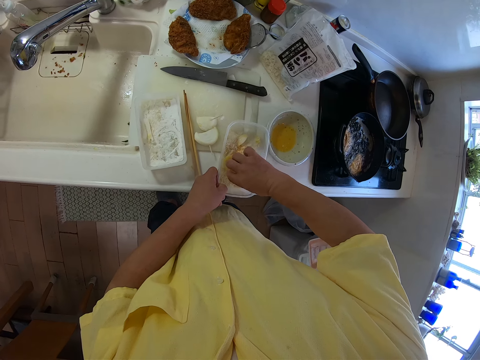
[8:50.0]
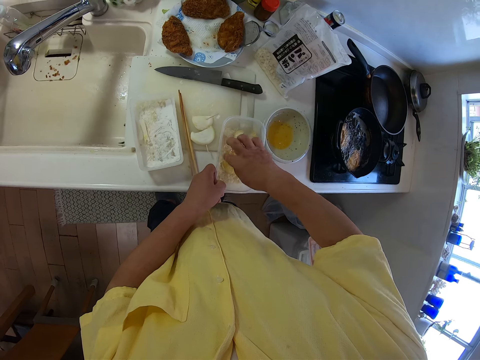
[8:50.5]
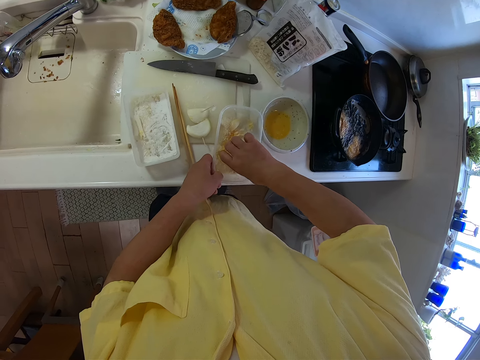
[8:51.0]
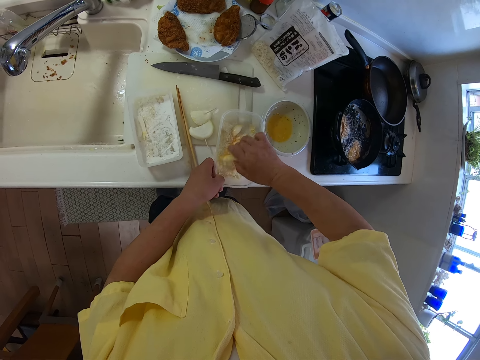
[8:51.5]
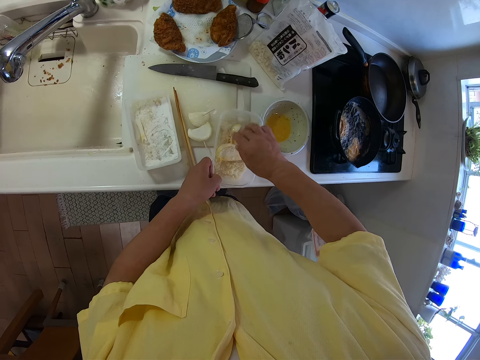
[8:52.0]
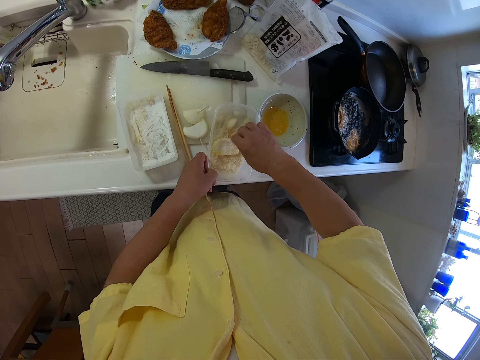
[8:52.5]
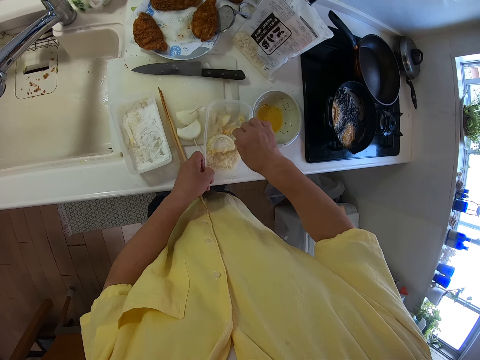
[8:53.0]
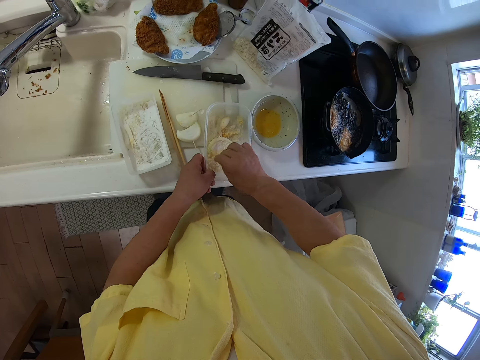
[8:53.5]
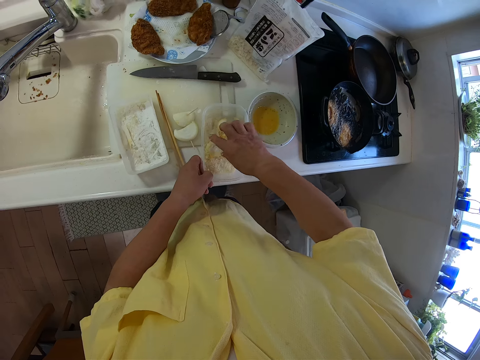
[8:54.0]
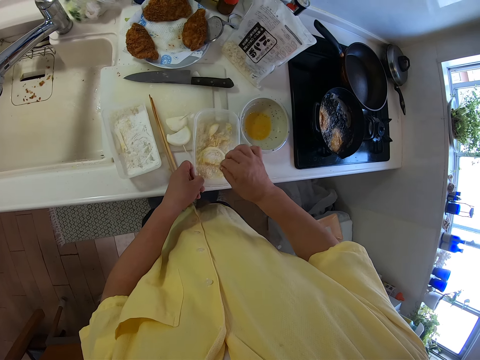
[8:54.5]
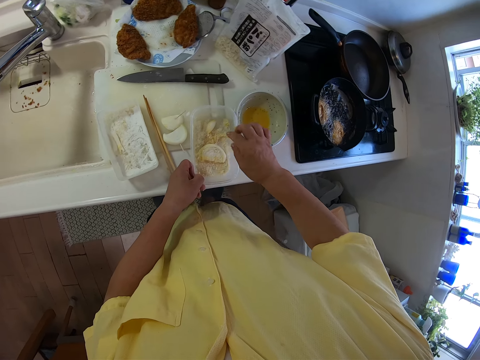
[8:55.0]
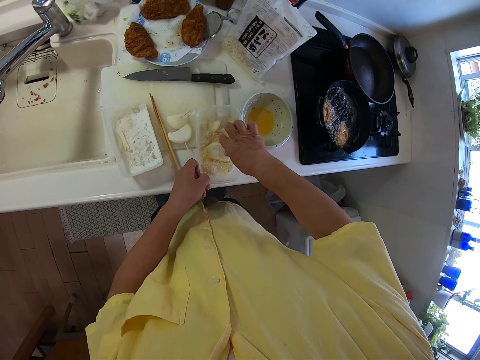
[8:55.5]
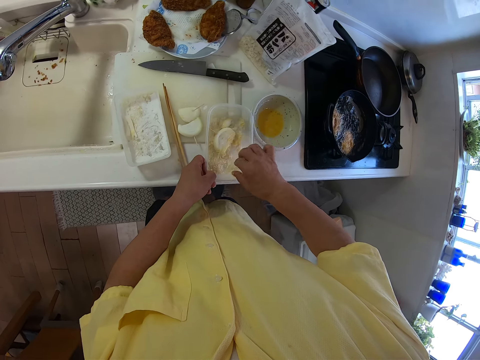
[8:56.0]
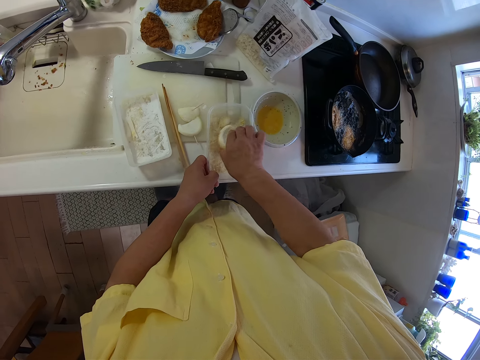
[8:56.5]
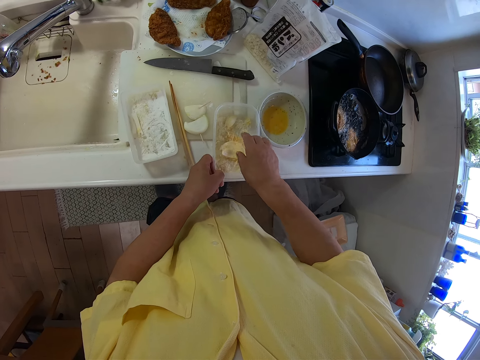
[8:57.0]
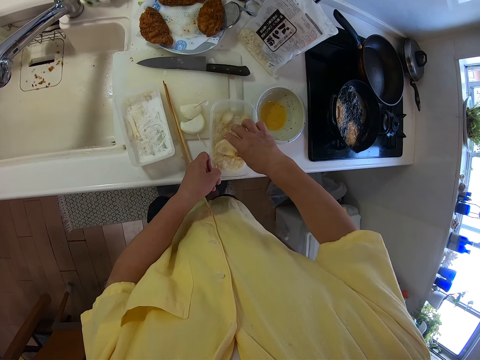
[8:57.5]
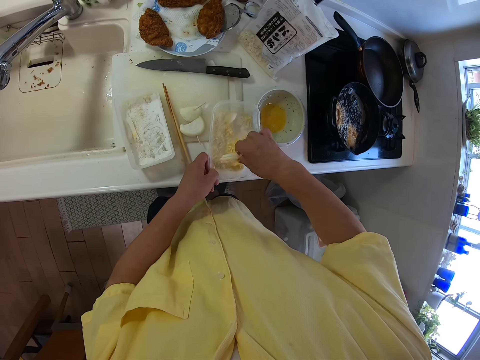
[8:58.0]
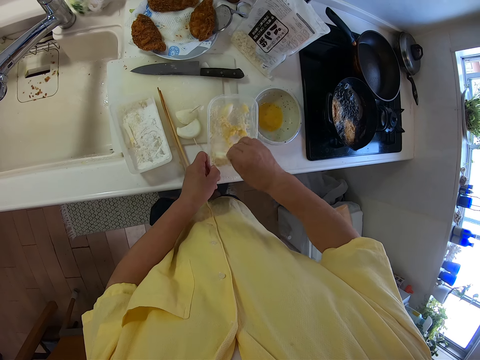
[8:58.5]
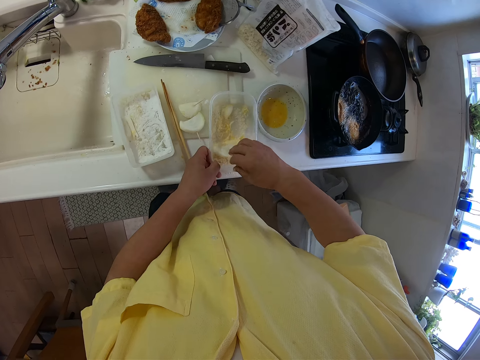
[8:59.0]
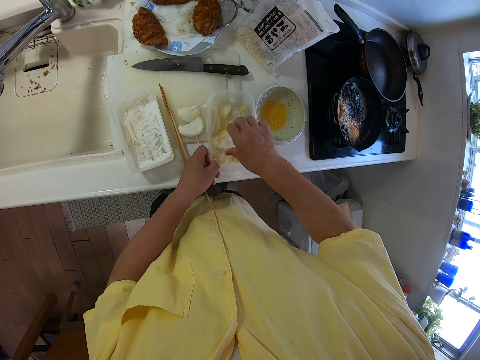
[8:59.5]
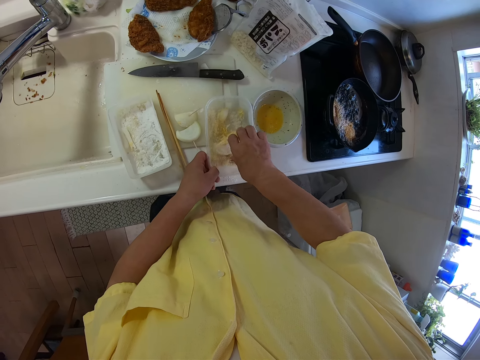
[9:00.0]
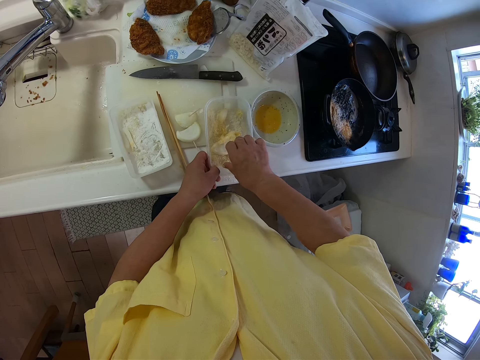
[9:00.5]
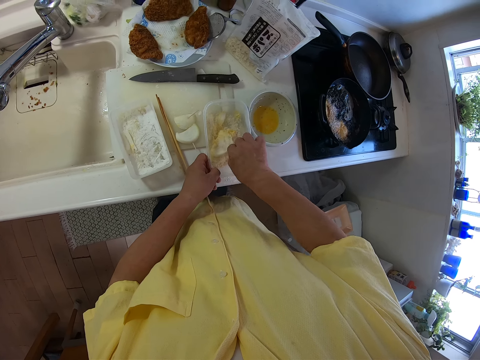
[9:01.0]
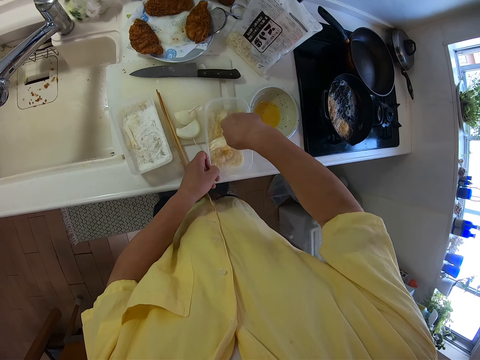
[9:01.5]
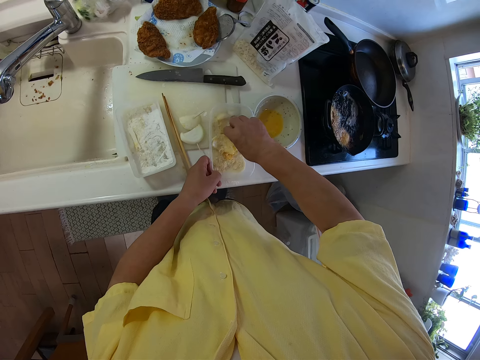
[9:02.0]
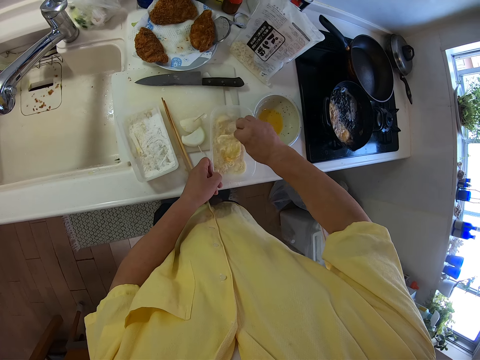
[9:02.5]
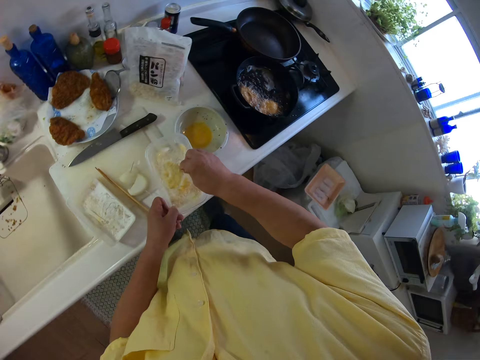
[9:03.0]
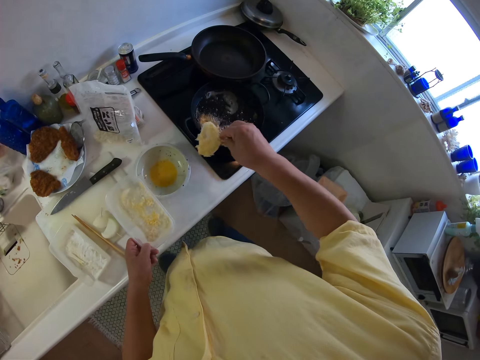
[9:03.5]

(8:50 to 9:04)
The camera wearer turns the turnip or apple in the powder. He picks up the slice of apple from the plate with his right hand.

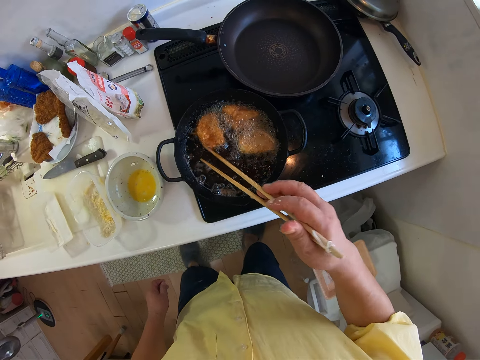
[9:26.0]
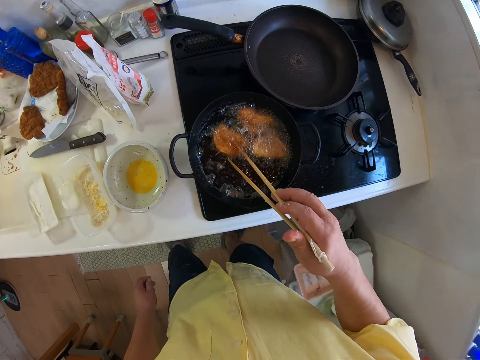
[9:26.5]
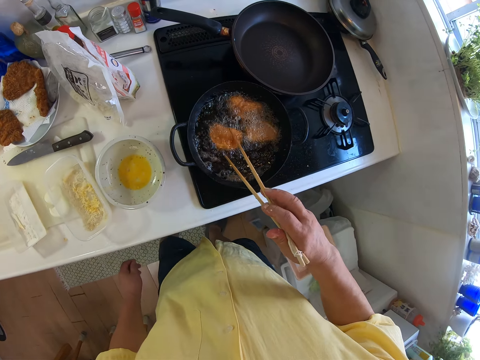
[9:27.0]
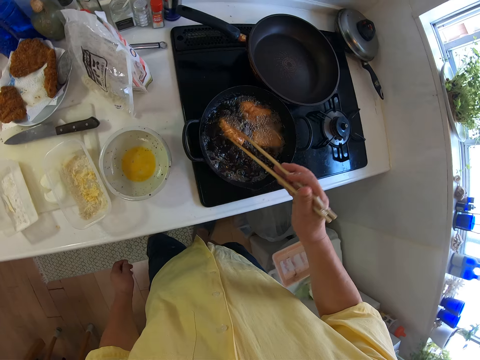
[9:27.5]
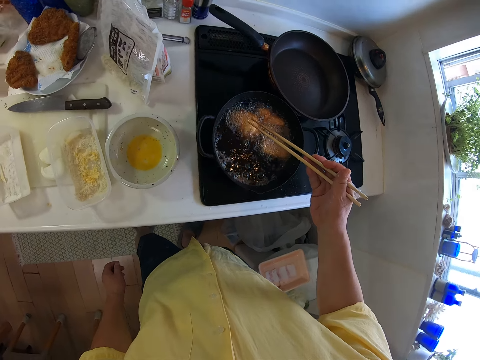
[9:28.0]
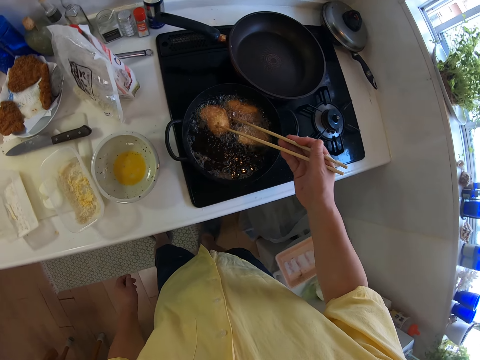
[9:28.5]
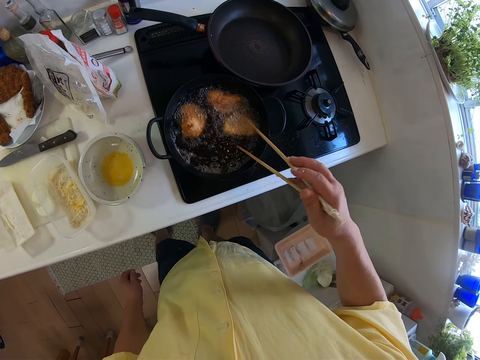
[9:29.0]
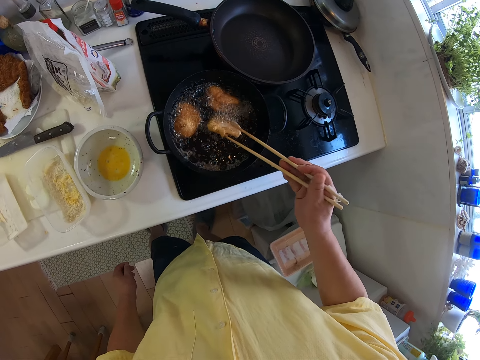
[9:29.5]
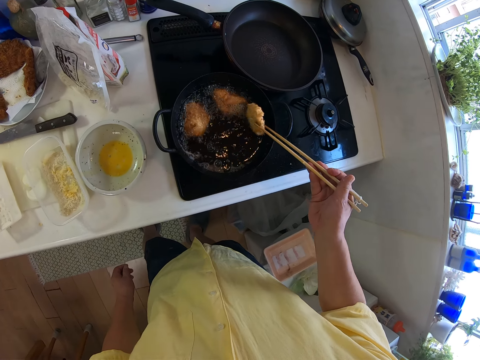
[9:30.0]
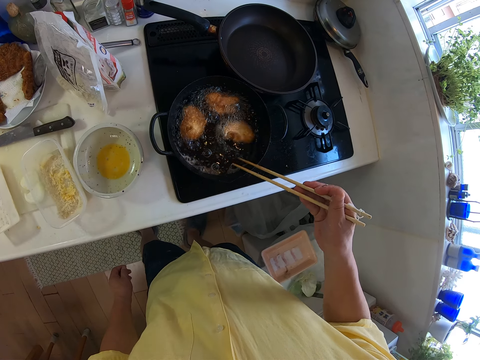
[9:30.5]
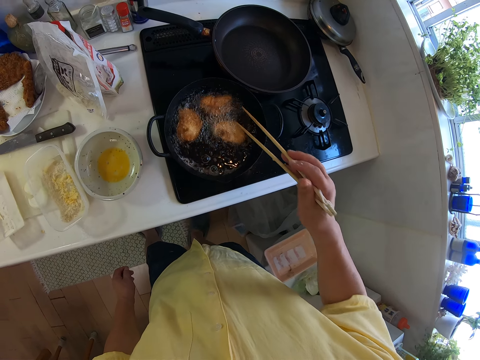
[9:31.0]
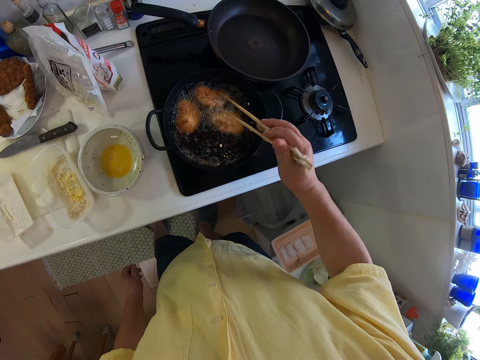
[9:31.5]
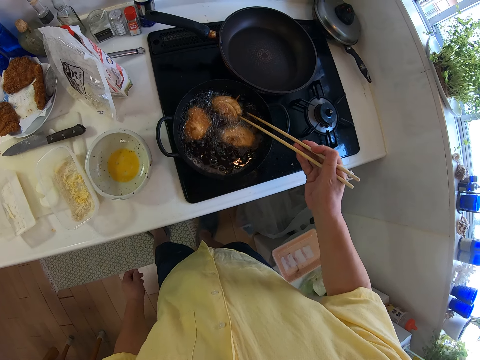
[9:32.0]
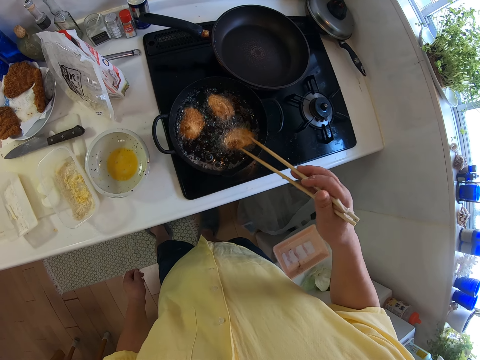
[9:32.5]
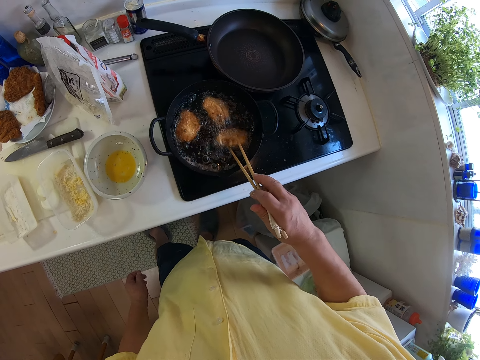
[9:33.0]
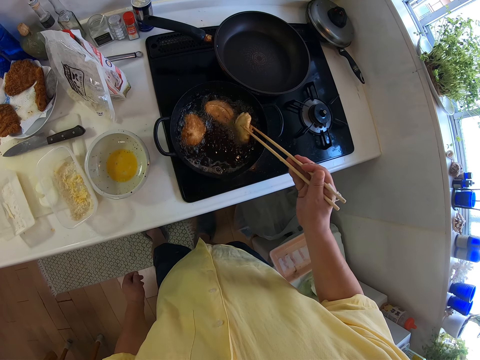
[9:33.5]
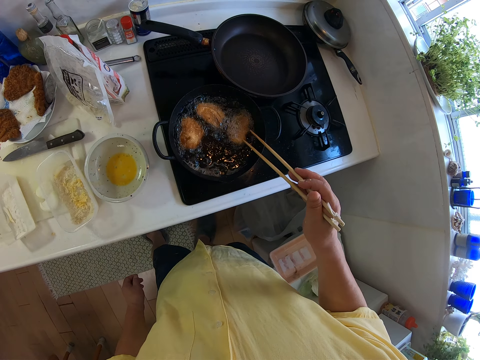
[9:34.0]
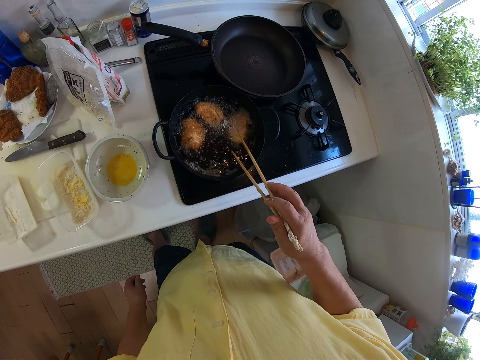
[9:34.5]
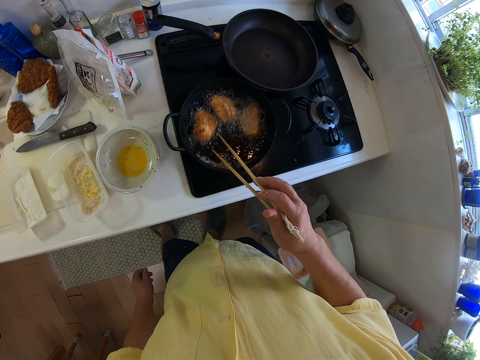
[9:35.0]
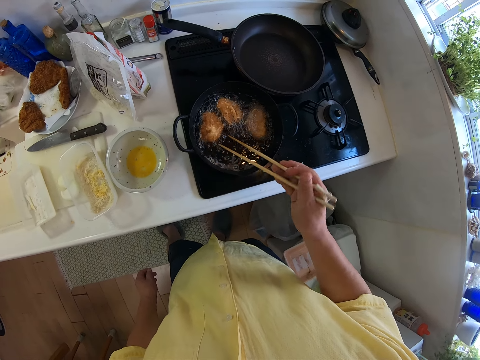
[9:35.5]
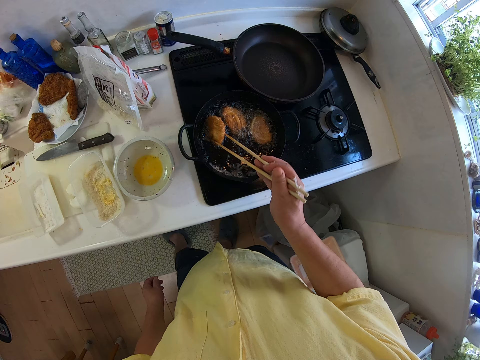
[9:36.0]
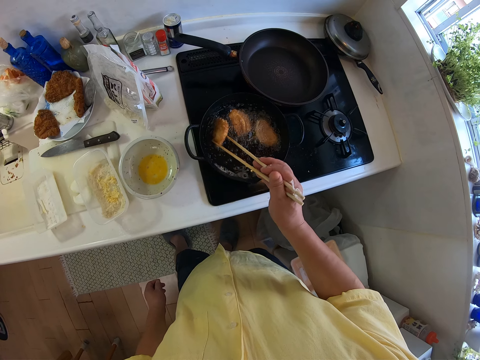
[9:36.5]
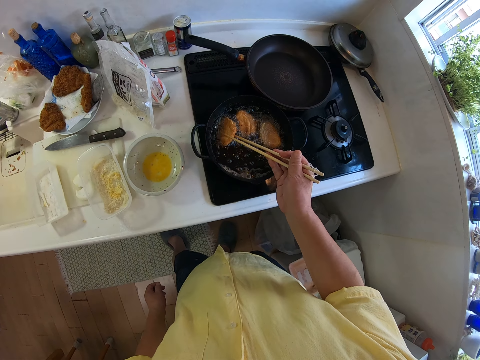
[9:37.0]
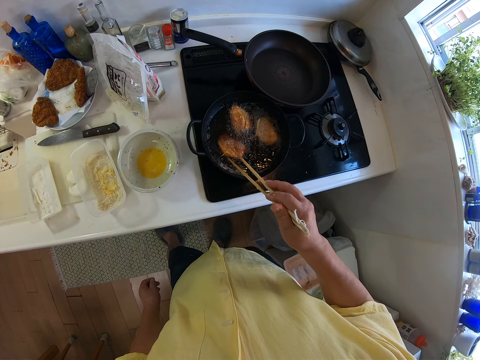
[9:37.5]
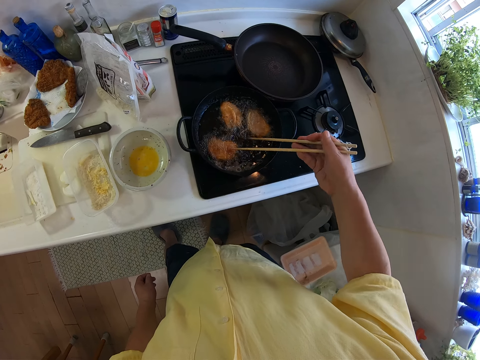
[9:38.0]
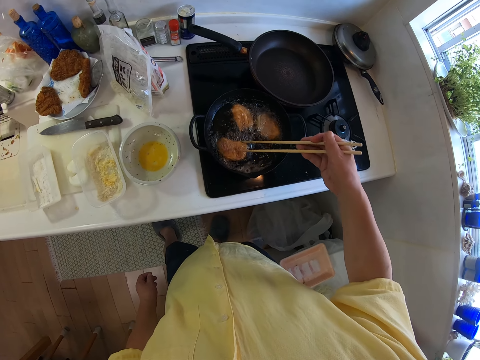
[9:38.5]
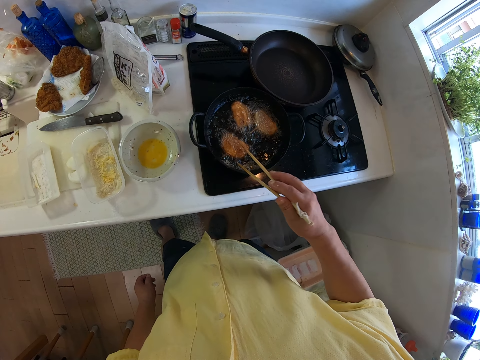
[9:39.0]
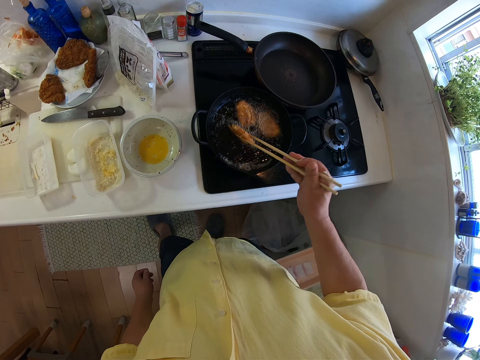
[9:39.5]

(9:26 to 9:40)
The camera wearer turns the food in the frying pan with the chopsticks in his right hand.
